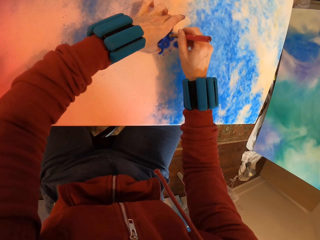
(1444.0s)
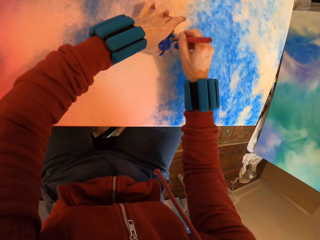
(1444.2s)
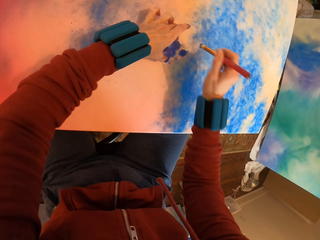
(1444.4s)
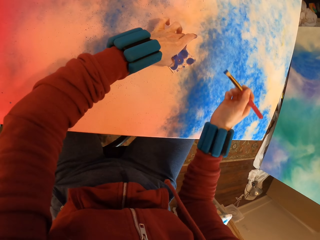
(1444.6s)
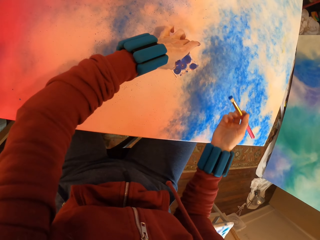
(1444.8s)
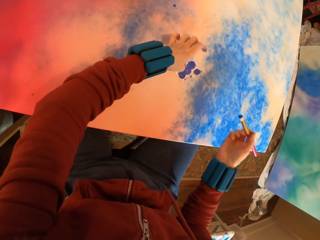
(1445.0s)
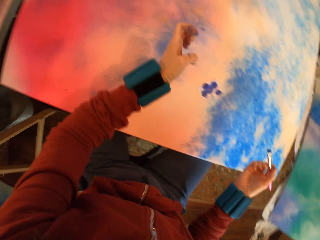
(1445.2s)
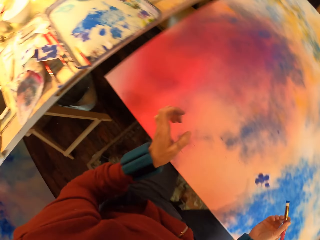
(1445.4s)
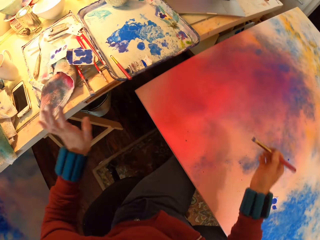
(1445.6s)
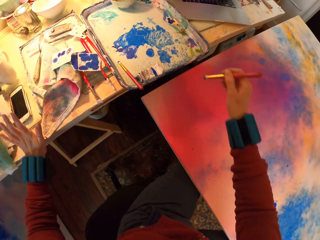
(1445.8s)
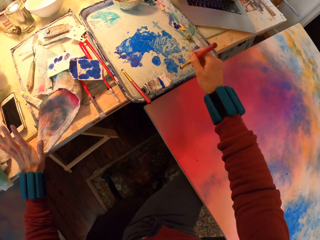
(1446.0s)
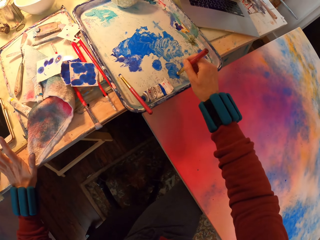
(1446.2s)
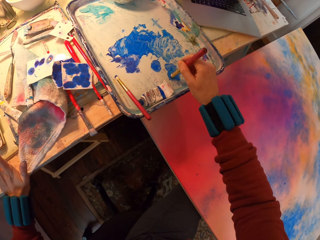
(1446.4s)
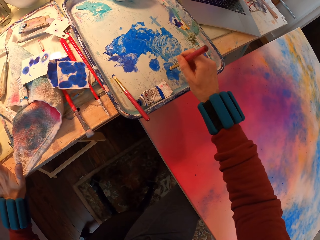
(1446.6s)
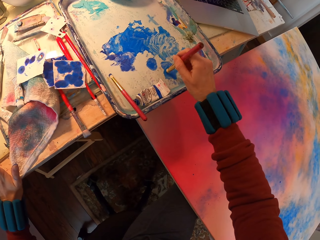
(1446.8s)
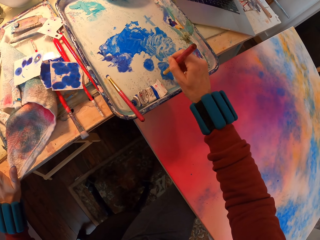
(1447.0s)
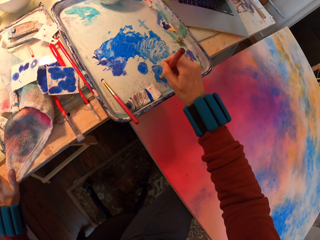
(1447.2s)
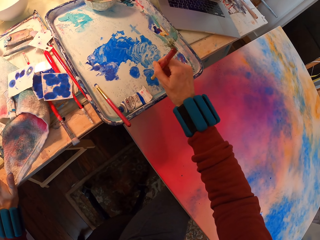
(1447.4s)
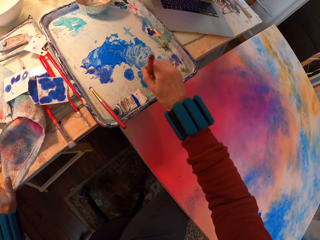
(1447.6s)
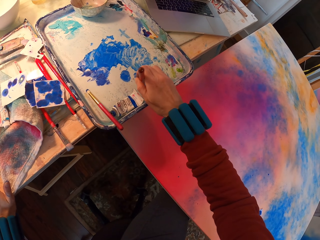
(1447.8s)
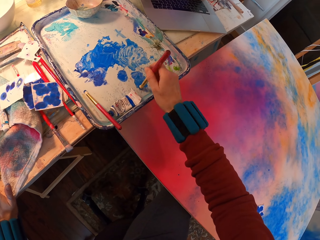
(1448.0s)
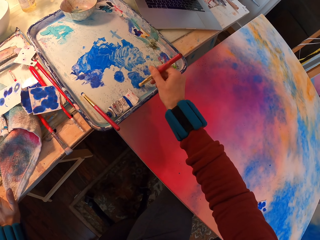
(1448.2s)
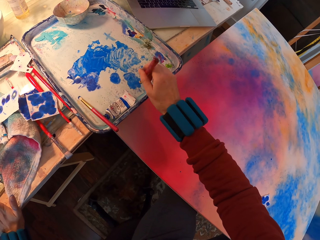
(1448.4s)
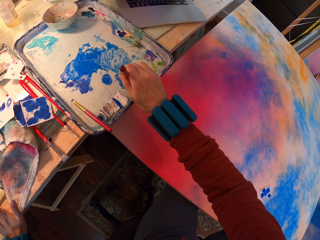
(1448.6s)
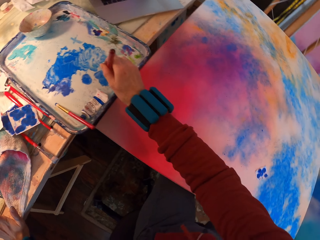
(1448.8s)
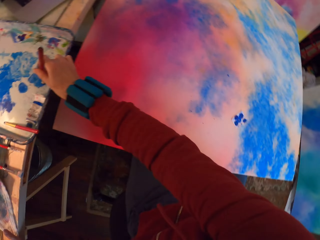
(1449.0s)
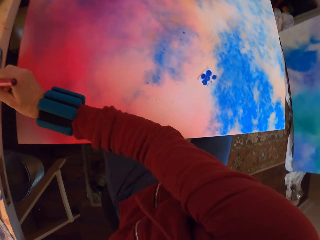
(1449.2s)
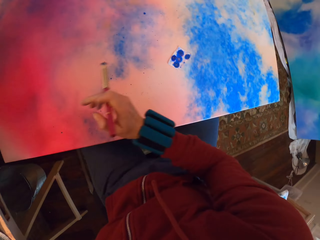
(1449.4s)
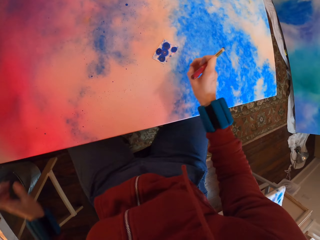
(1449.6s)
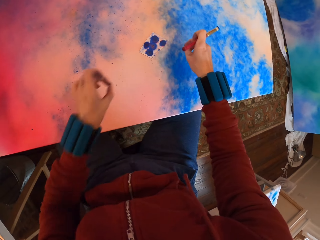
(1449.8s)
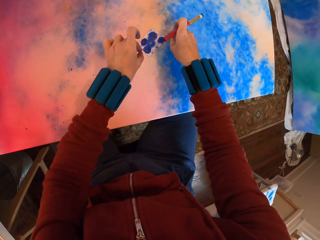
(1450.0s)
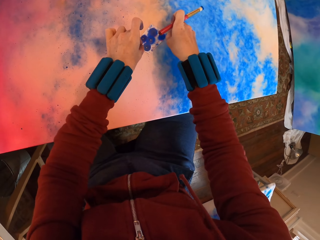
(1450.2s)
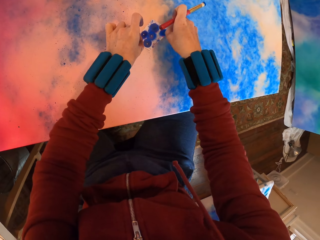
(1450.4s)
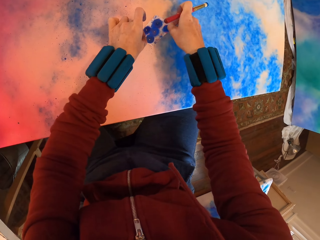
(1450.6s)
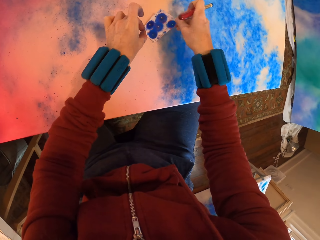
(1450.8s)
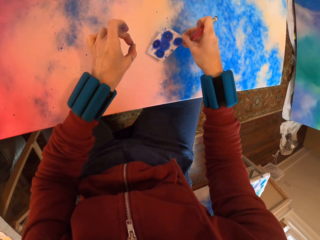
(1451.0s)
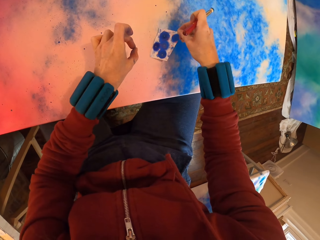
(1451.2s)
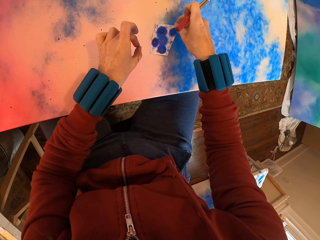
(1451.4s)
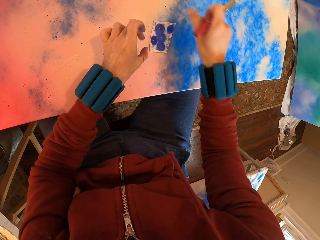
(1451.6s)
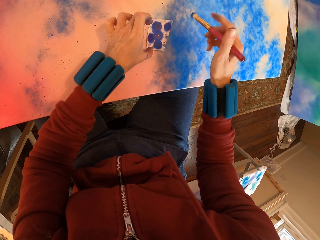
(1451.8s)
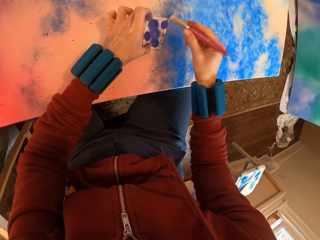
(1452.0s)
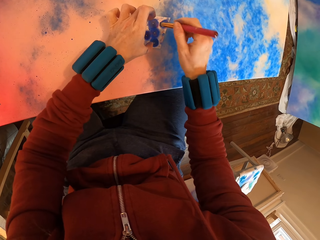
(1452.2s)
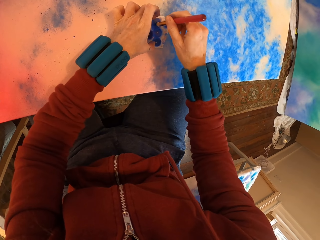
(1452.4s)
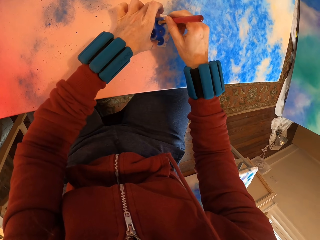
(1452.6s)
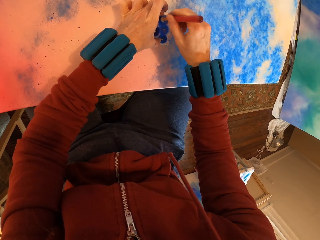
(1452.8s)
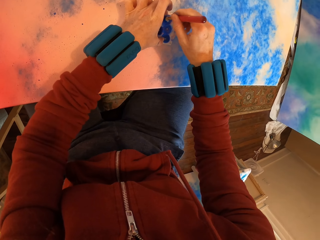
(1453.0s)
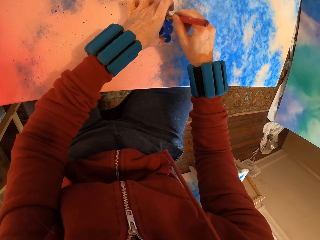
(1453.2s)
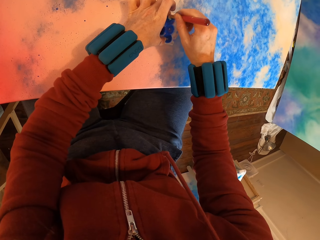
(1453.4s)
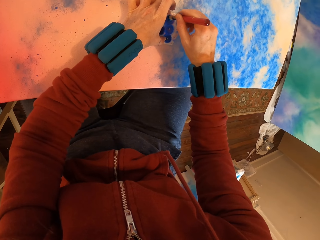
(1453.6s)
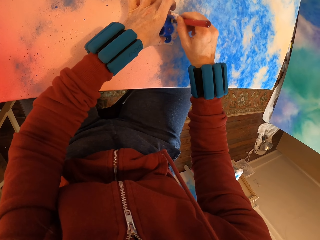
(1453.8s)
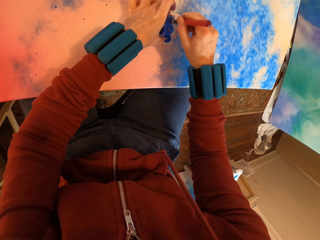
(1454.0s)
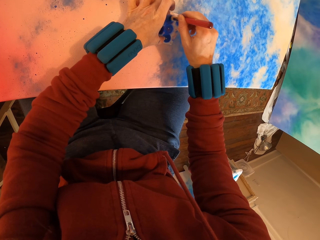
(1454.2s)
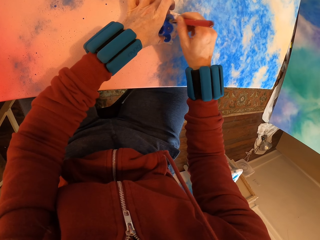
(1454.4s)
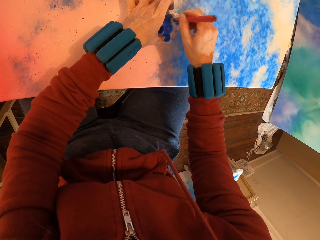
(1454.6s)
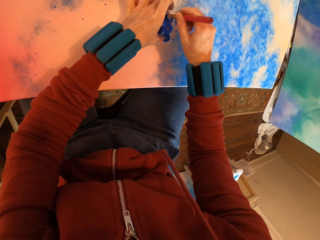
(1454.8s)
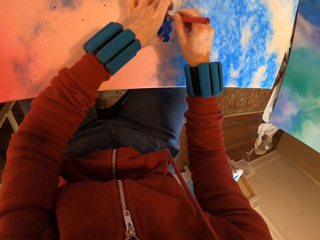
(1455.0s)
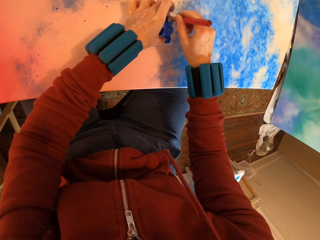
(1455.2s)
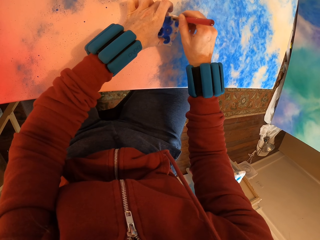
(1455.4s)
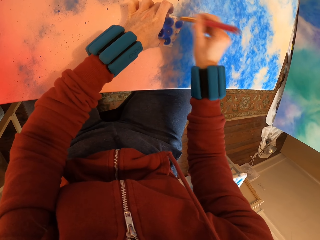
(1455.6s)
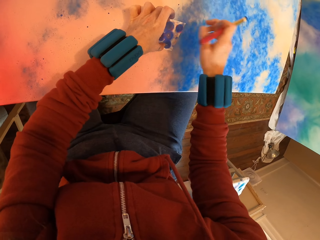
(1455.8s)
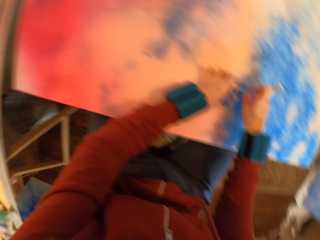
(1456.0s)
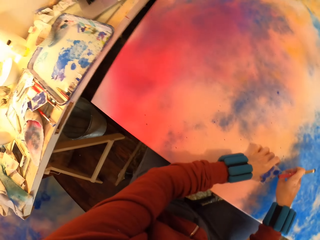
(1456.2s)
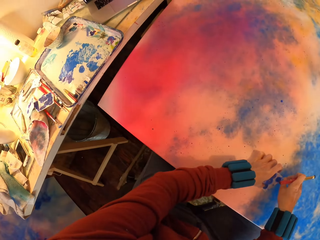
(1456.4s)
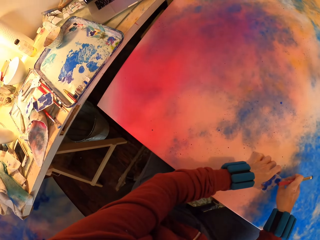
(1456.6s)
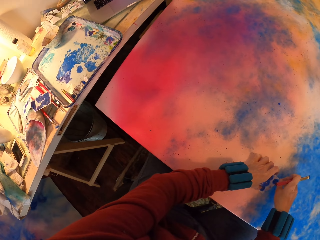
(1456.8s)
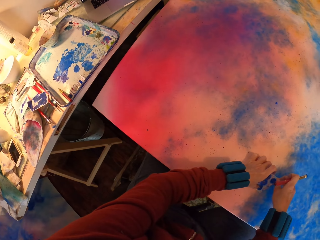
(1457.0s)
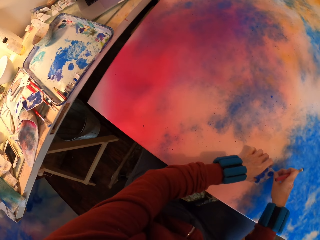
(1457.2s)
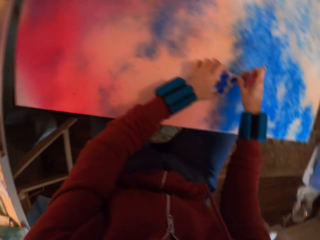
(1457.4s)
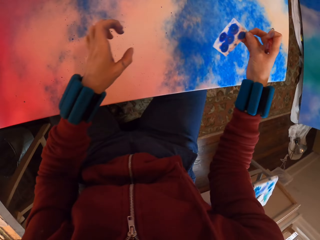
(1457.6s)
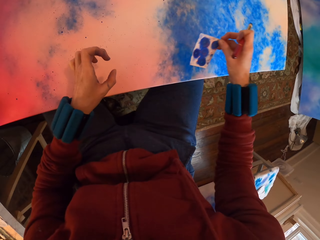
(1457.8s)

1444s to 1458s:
The camera wearer rubs paint on the tray with a brush. They apply paint with the brush on the painting.

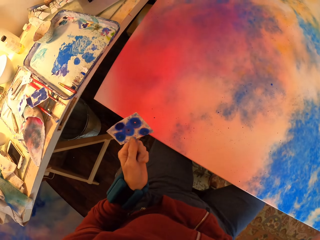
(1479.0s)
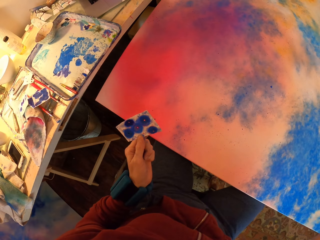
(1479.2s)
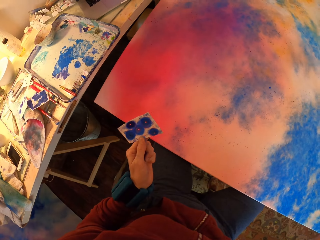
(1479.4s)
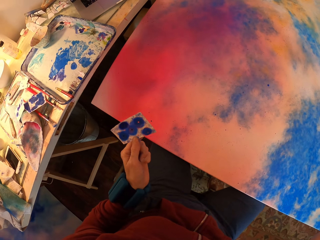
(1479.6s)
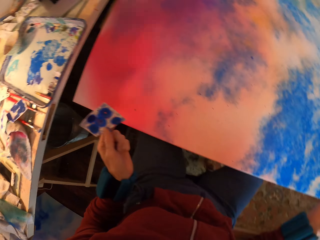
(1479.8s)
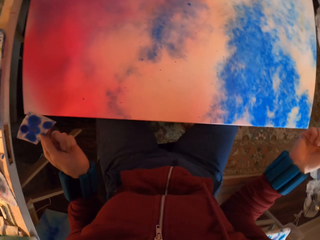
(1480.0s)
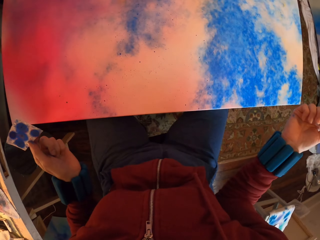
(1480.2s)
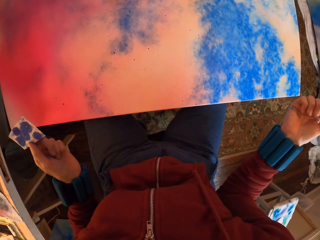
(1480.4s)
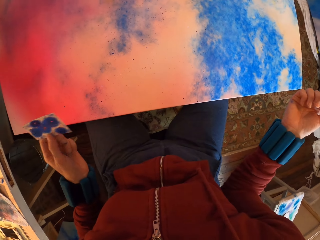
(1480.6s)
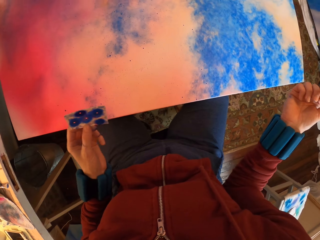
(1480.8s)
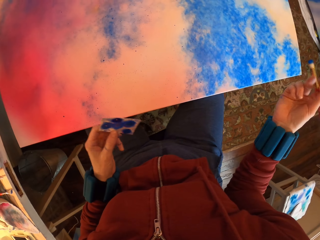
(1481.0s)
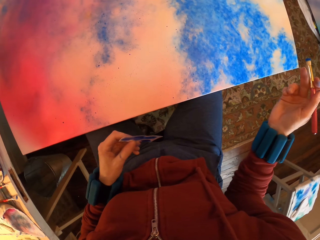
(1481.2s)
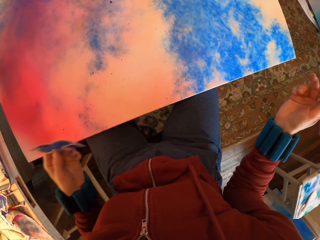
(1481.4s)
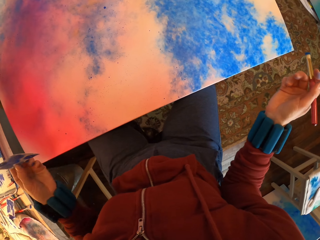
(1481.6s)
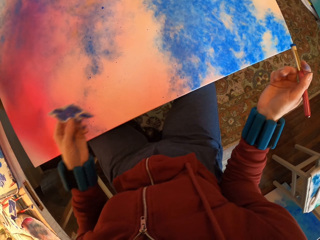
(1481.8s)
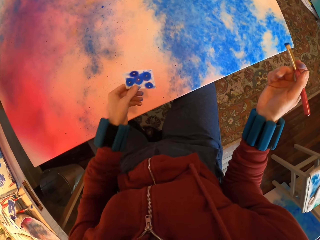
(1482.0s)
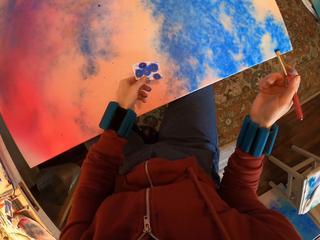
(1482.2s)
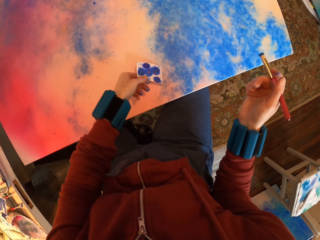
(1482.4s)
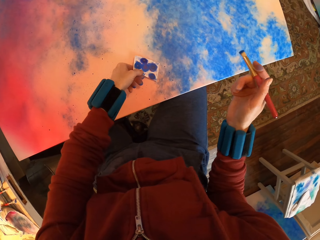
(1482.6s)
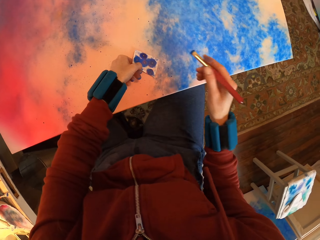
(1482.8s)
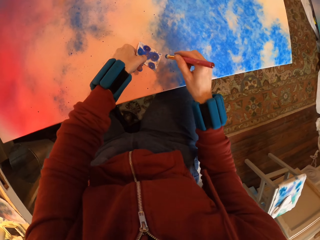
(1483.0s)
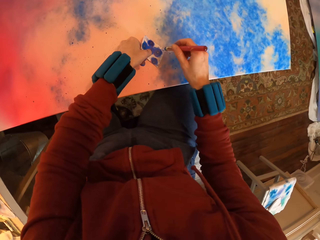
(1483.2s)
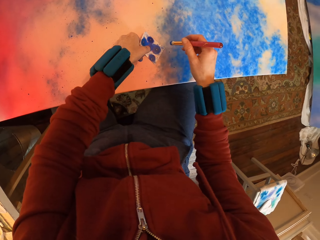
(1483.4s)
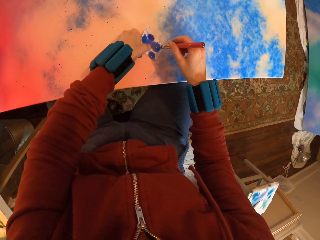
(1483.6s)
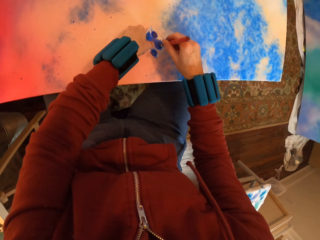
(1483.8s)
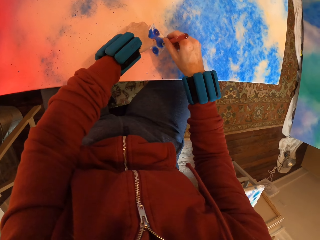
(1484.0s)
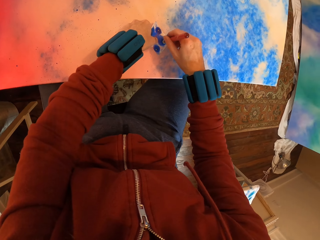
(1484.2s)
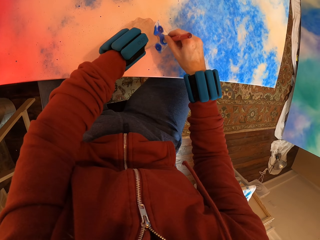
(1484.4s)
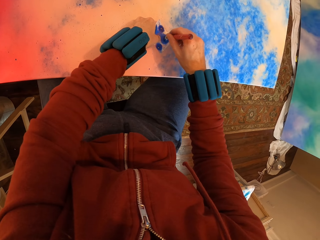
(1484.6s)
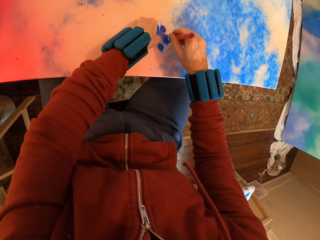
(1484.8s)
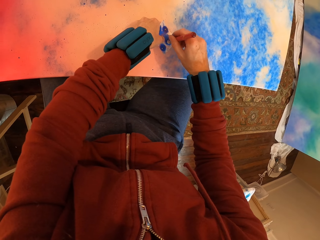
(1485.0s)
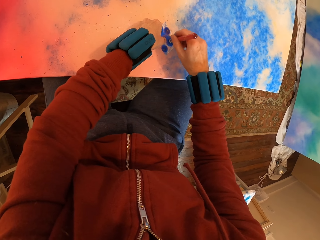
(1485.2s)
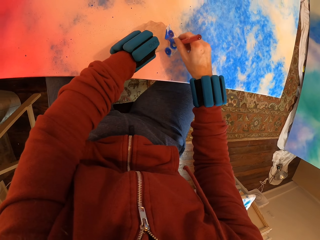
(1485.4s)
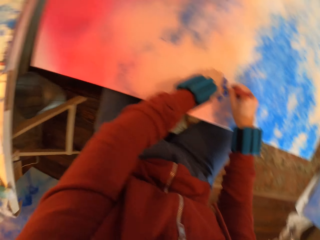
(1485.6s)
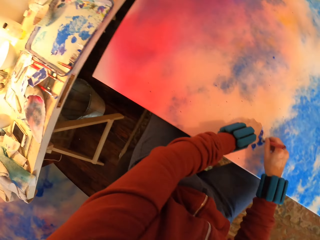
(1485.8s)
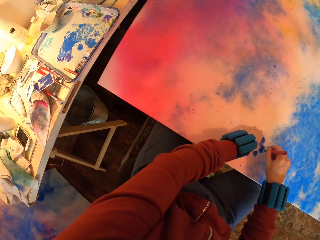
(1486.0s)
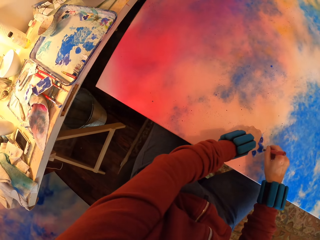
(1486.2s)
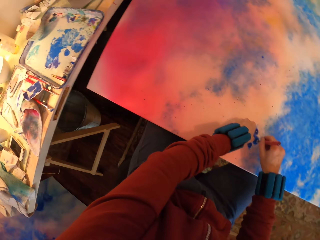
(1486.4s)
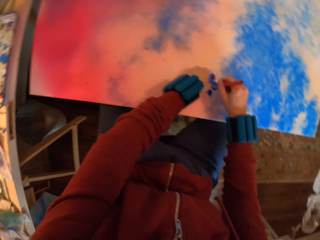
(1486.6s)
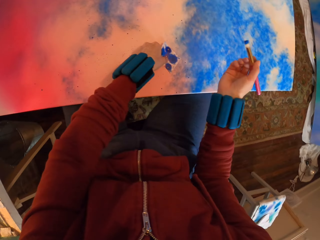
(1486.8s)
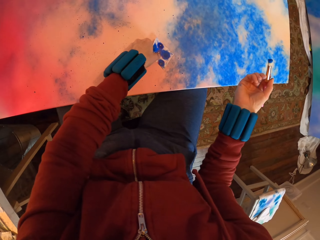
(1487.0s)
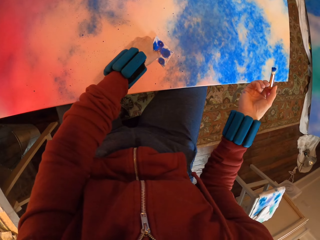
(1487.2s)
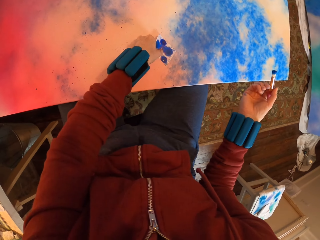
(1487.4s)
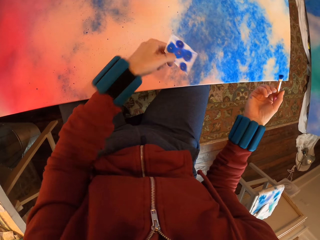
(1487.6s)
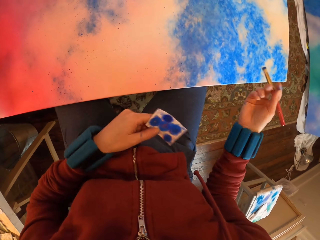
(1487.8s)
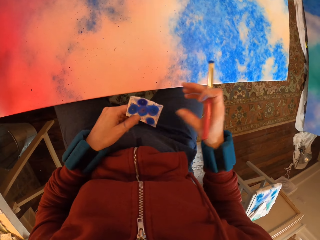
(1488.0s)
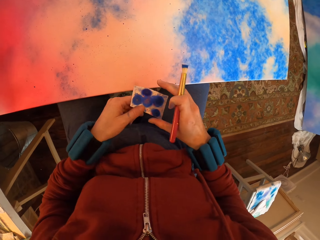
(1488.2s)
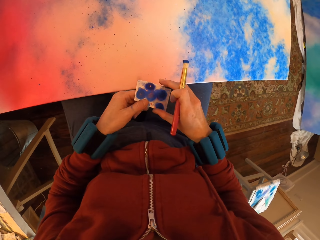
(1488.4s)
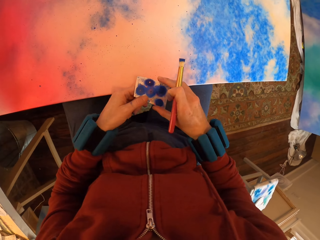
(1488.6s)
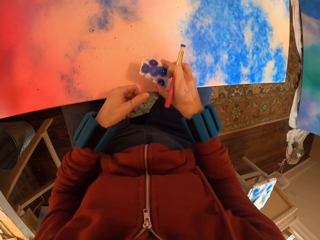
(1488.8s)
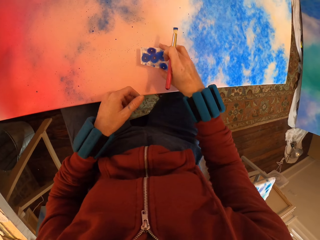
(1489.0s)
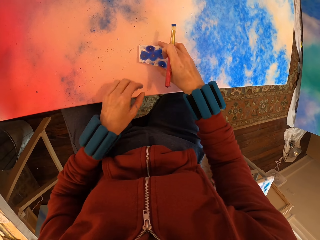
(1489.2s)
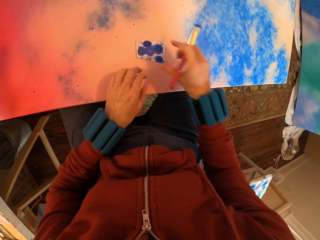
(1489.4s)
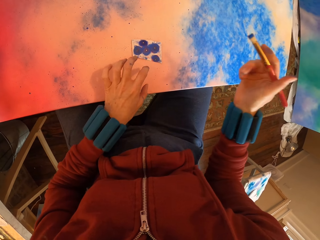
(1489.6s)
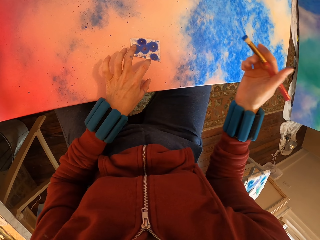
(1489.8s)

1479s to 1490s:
The camera wearer looks at the painting. They apply paint with a brush on the painting.
